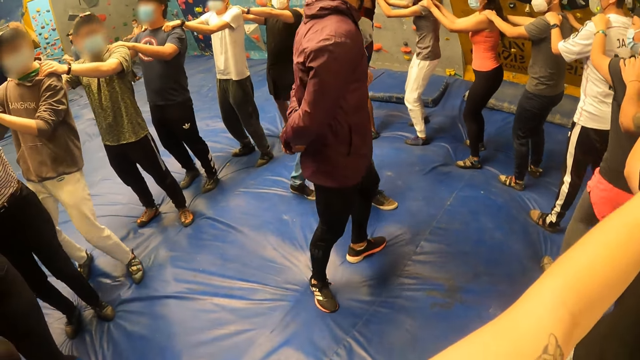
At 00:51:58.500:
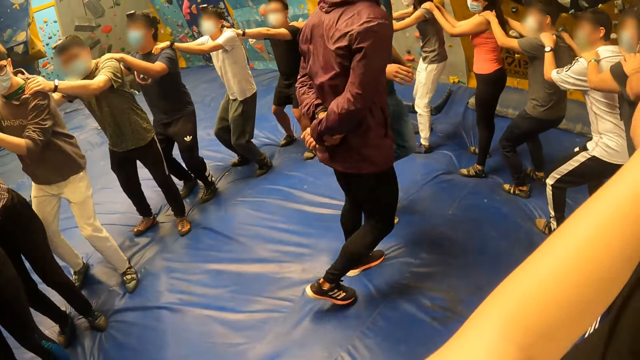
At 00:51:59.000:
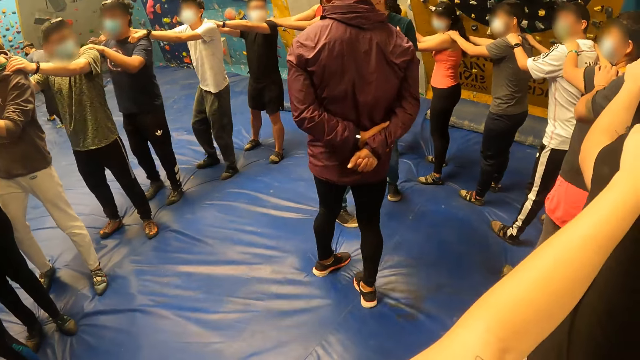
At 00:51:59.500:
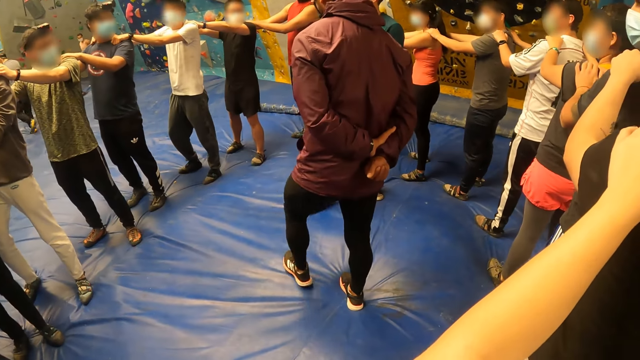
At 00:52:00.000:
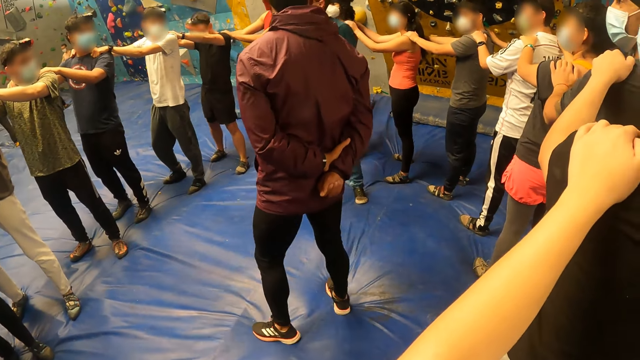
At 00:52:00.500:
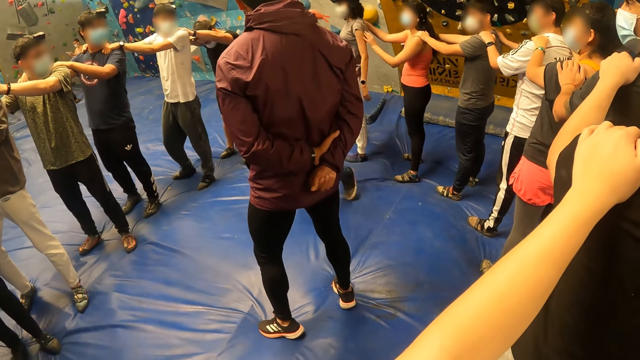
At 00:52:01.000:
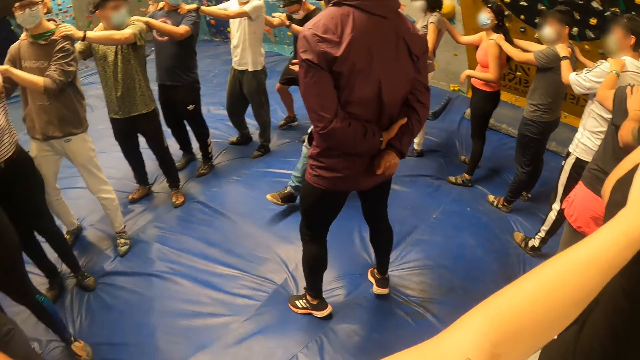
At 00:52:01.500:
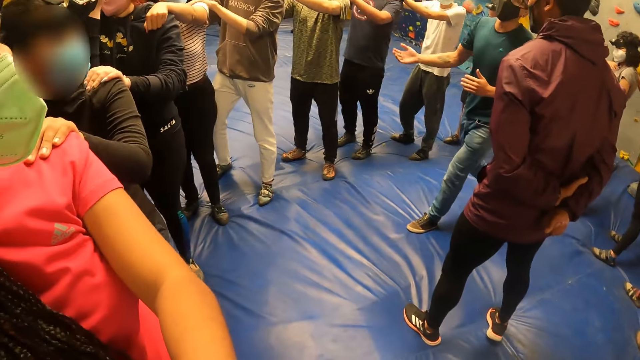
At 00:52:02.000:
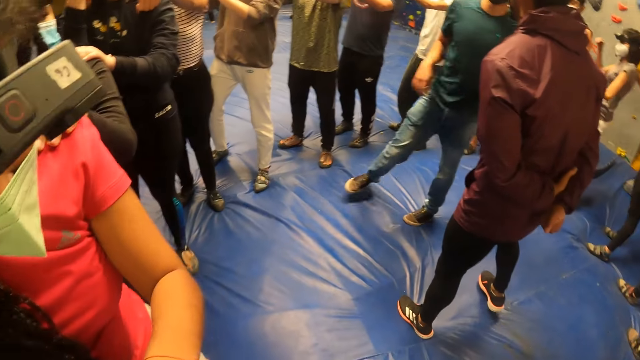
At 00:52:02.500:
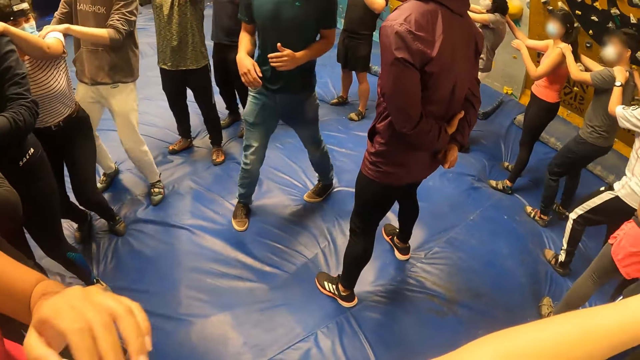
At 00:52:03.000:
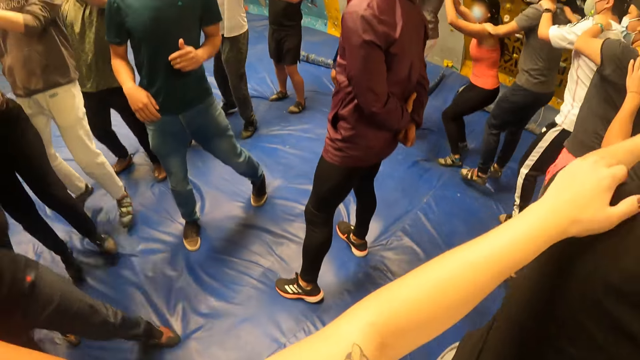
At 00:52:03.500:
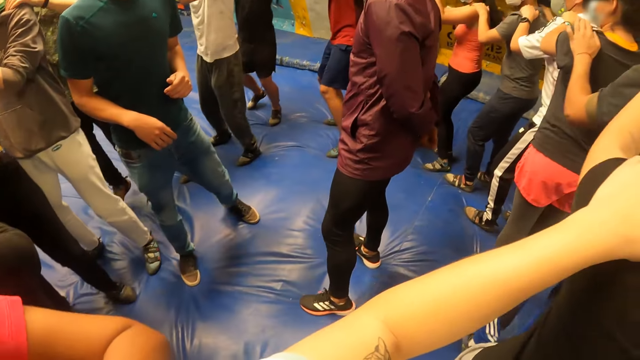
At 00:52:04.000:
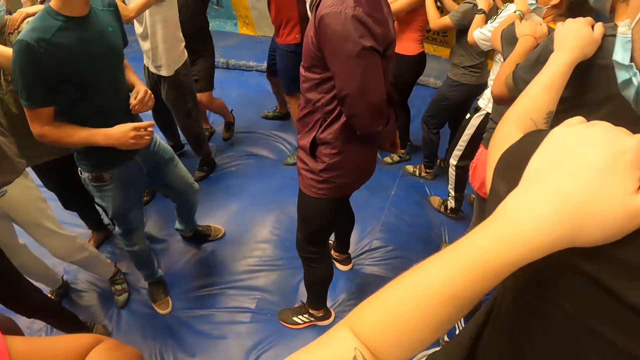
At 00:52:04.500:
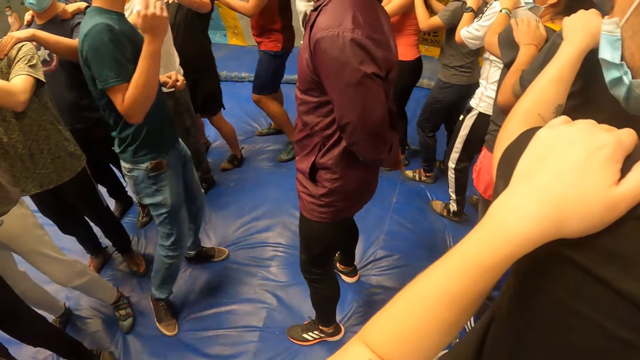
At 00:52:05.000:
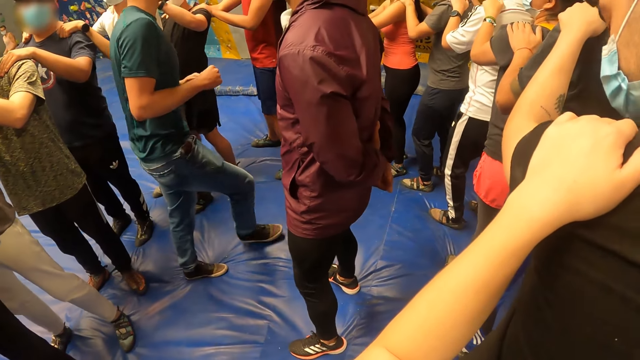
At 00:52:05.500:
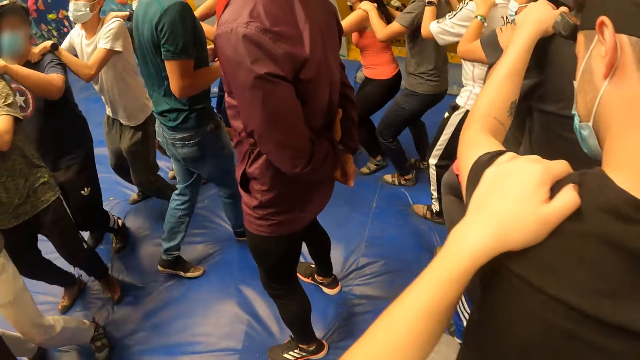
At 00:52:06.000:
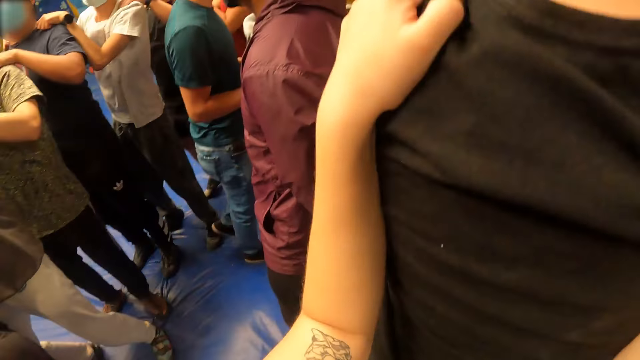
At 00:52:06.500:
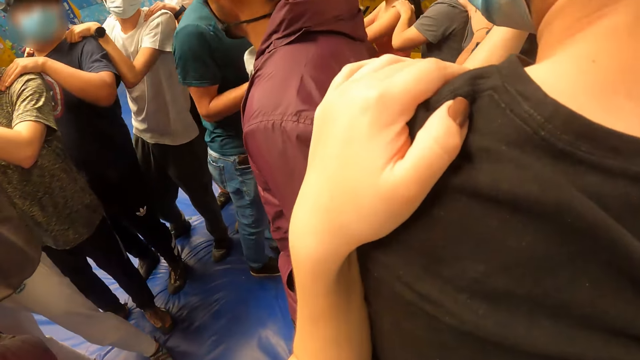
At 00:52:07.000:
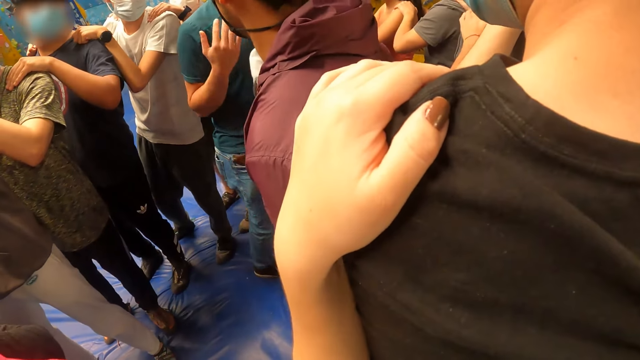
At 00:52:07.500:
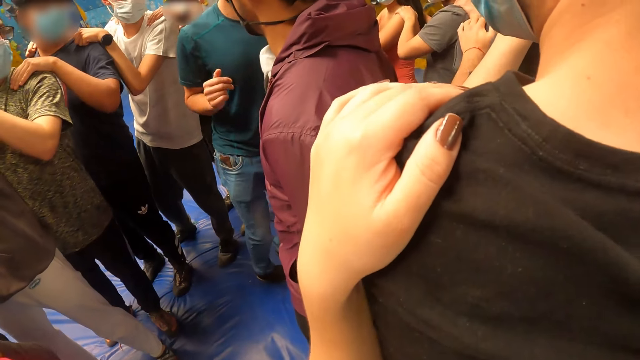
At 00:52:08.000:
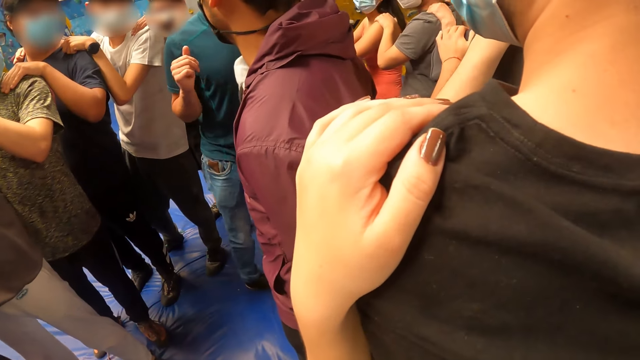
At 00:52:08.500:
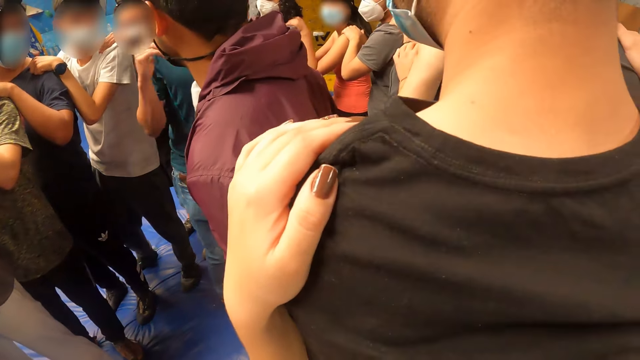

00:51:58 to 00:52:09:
A man walks behind another man. The other man turns around. The camera wearer looks at the colleagues. They jump with the colleagues. The first man converses with the colleagues. The camera wearer jumps with the colleagues. They look at the colleagues.

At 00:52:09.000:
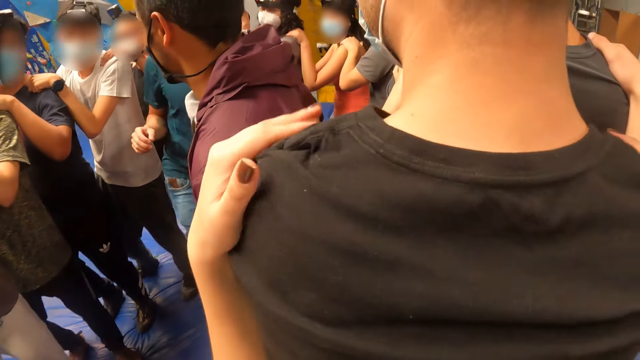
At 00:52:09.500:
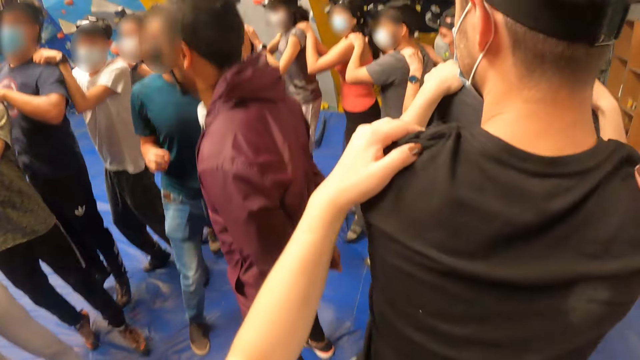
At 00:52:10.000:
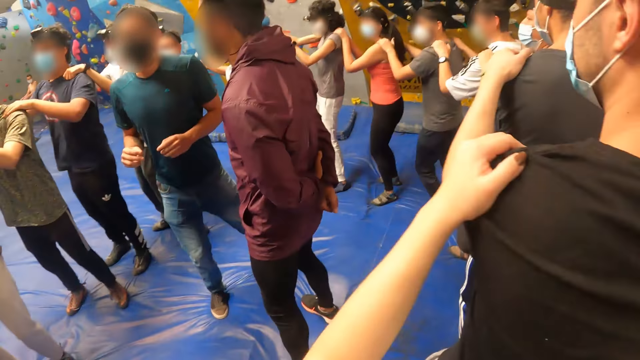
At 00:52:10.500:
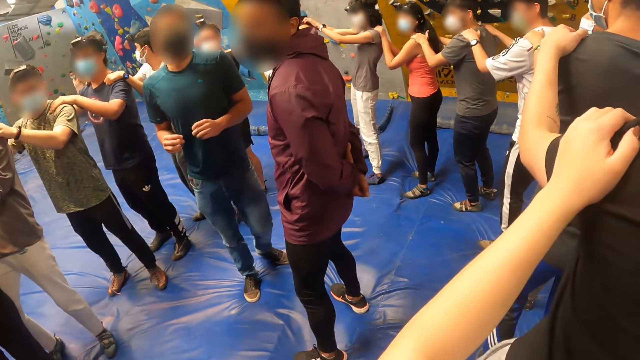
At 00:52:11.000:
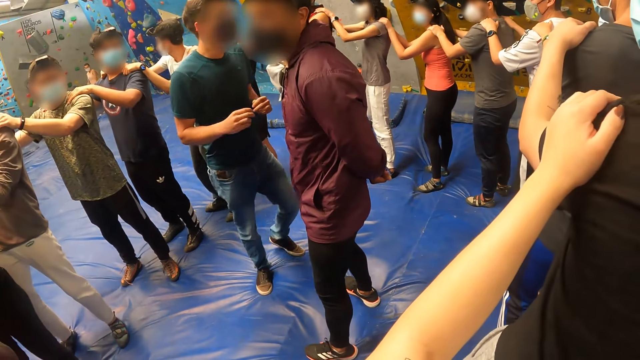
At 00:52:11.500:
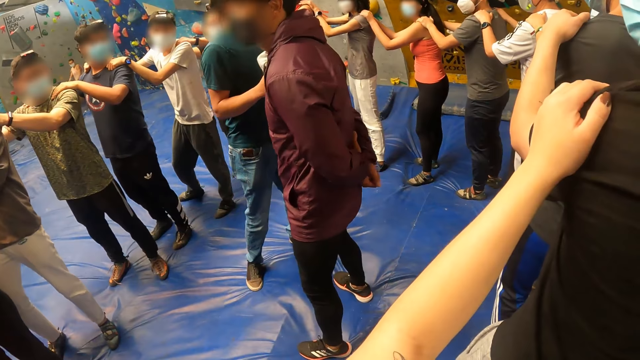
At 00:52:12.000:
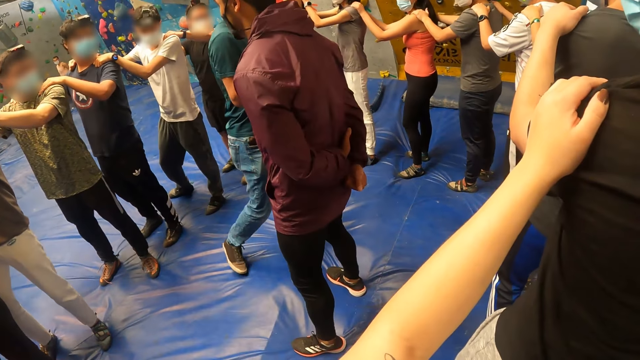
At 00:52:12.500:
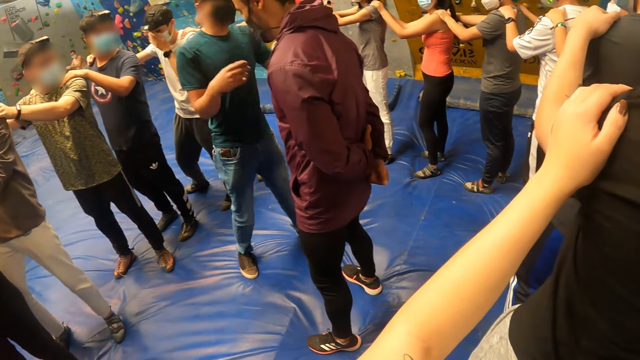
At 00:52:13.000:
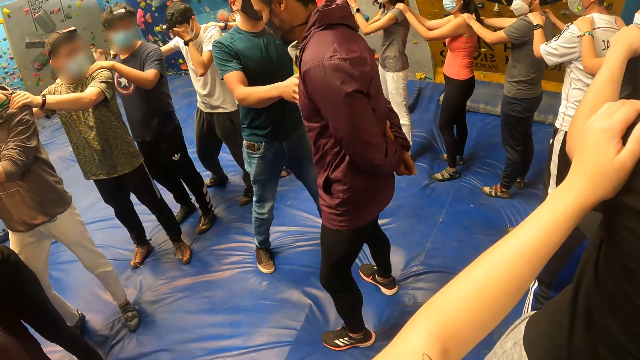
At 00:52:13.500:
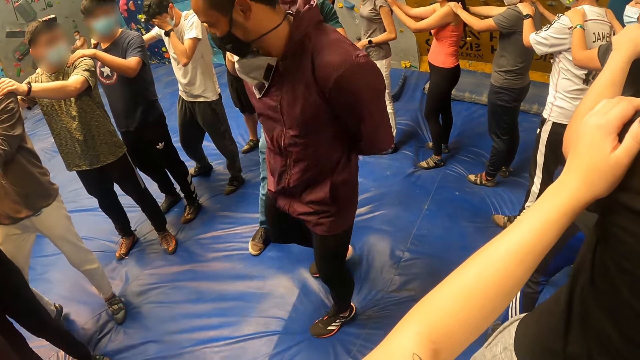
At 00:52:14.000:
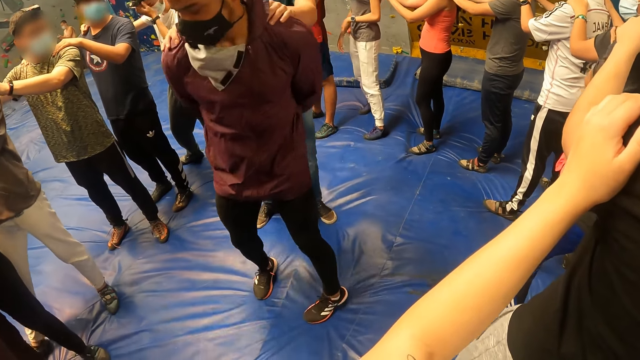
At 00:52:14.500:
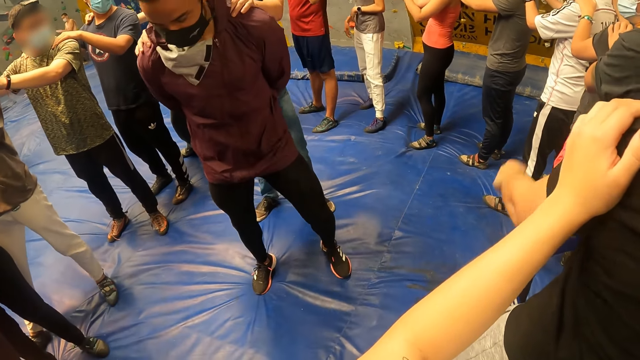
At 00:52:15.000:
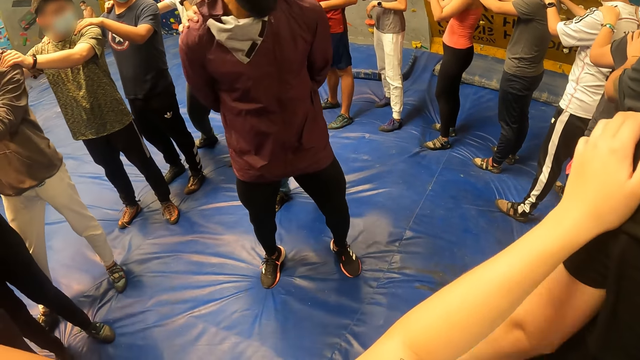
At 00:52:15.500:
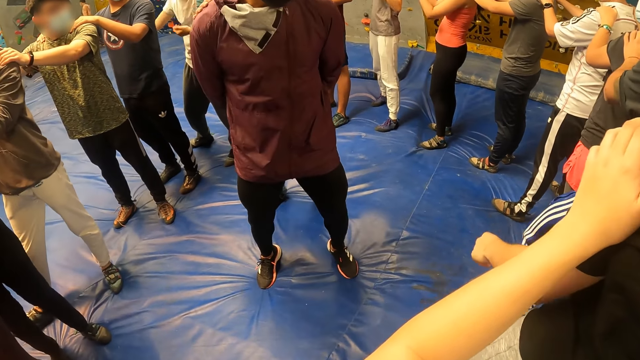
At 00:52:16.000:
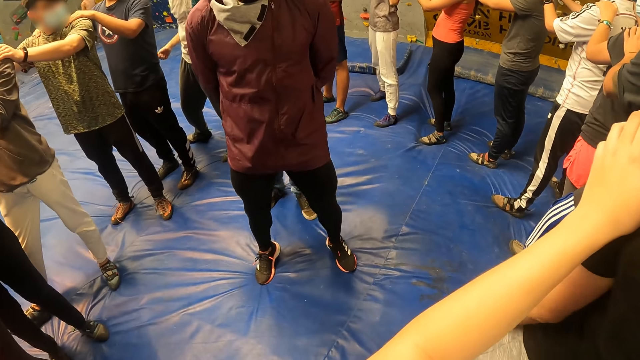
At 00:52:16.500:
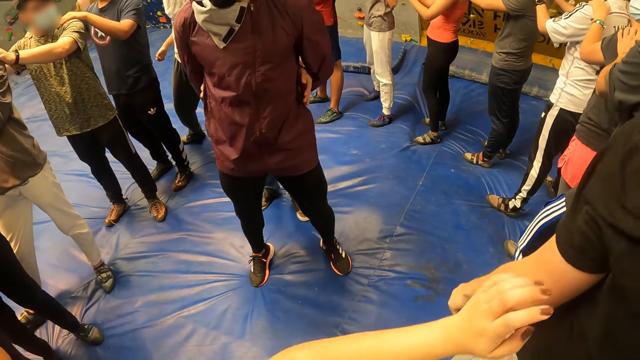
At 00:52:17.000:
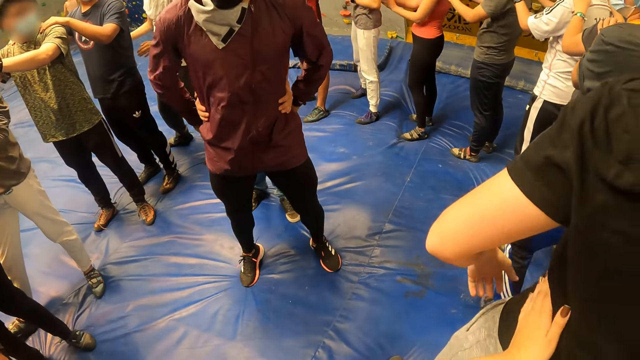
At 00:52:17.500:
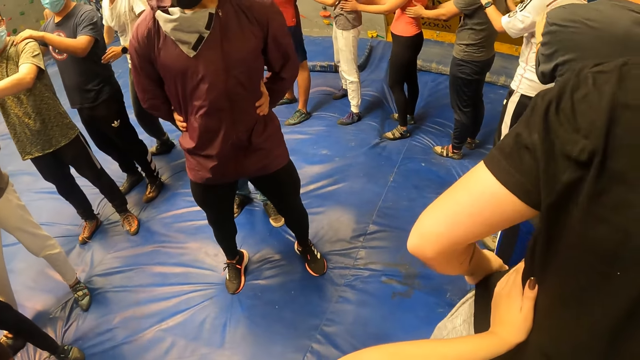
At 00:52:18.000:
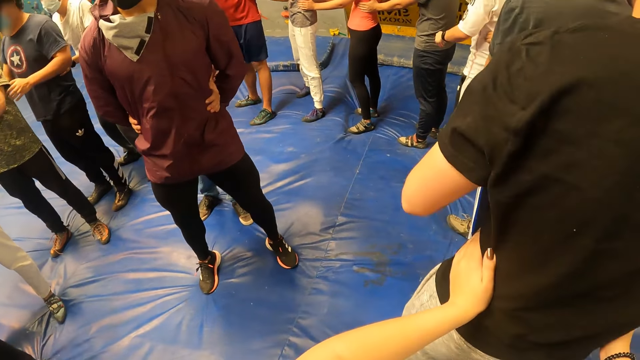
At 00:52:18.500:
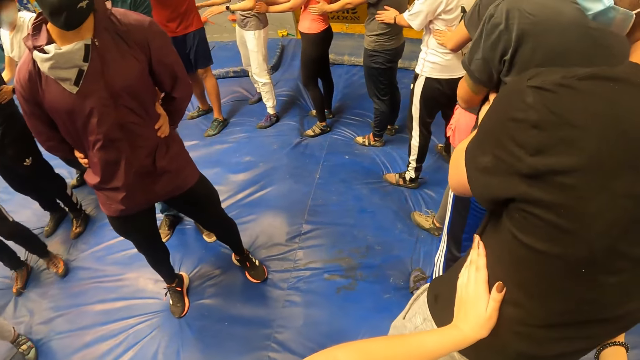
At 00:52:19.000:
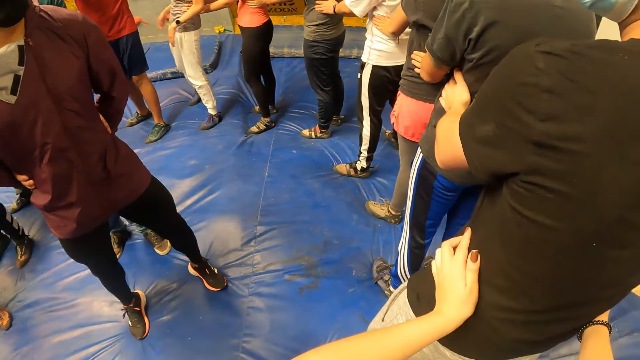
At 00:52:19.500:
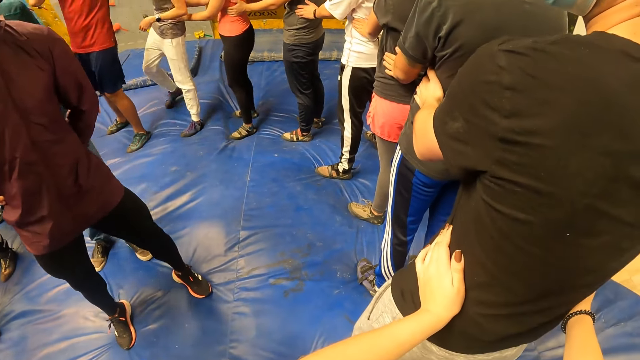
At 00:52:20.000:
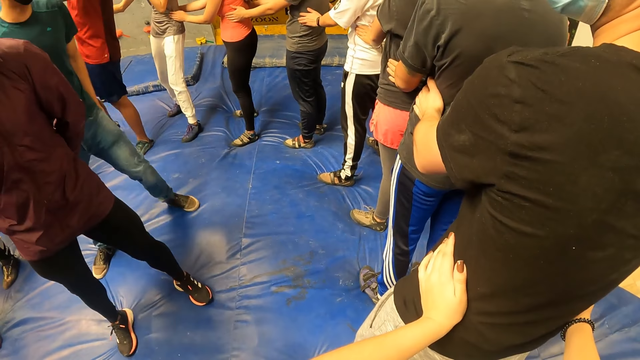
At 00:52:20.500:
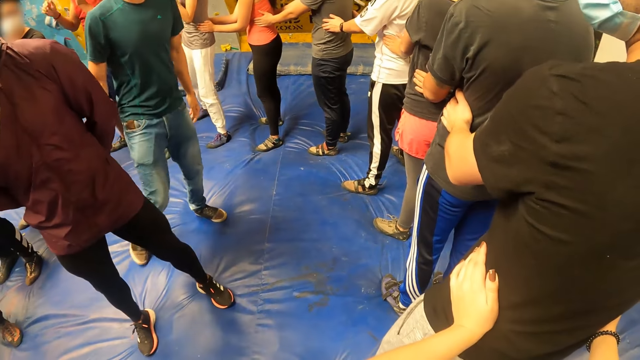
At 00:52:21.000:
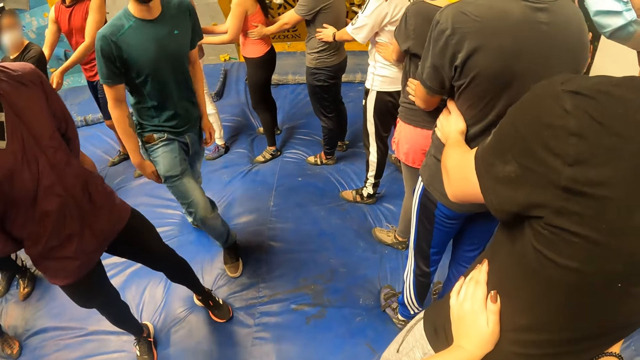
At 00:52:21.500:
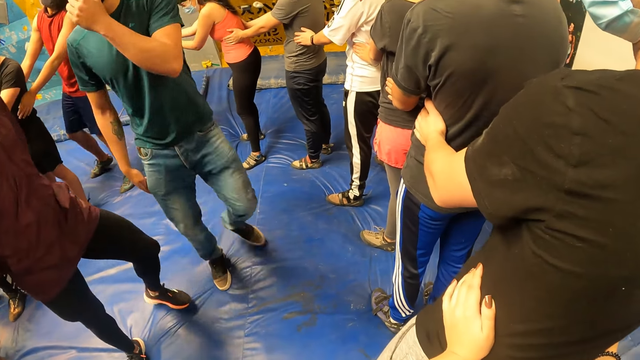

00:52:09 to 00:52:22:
The camera wearer jumps with the colleagues. A man looks at the colleagues. The man turns another man. The first man holds the other man's shoulder. The camera wearer holds a third man's waist. The first man walks around.
